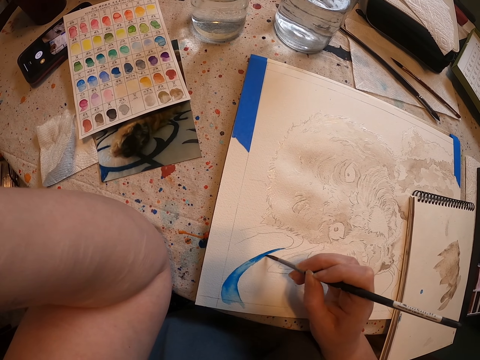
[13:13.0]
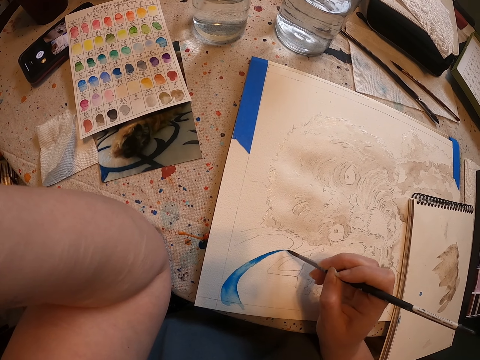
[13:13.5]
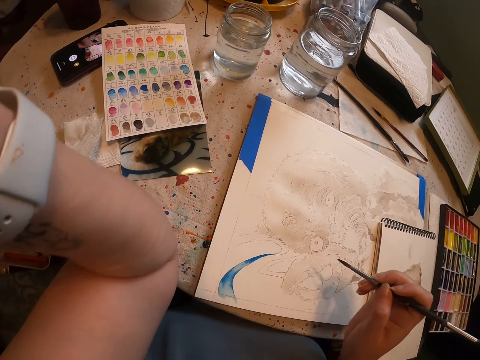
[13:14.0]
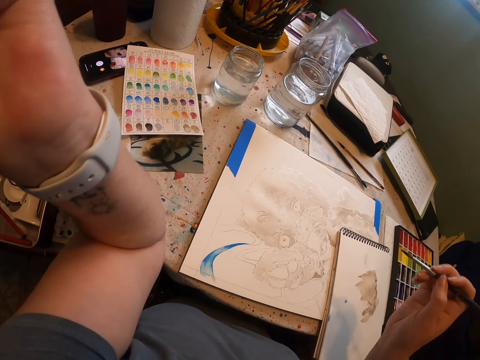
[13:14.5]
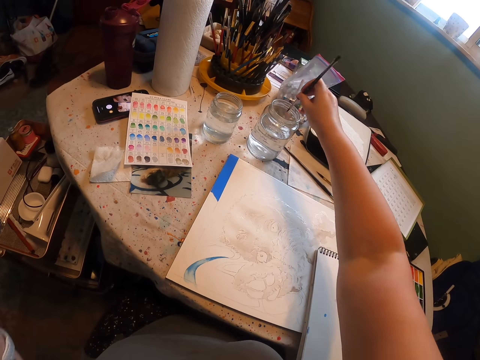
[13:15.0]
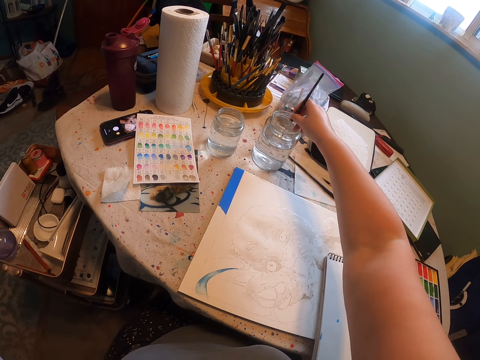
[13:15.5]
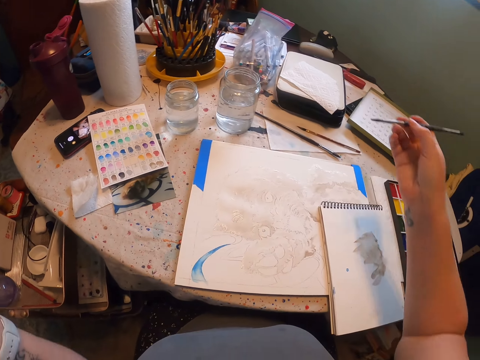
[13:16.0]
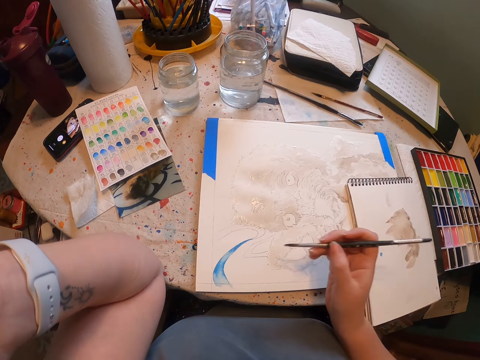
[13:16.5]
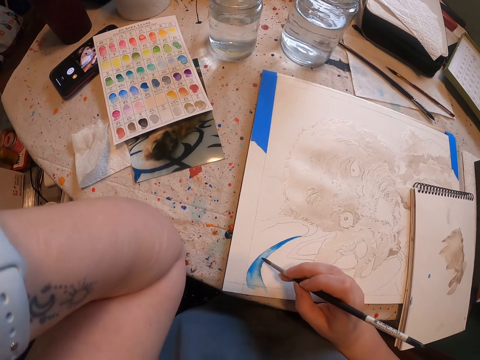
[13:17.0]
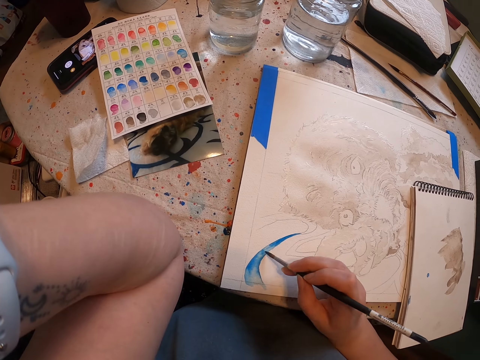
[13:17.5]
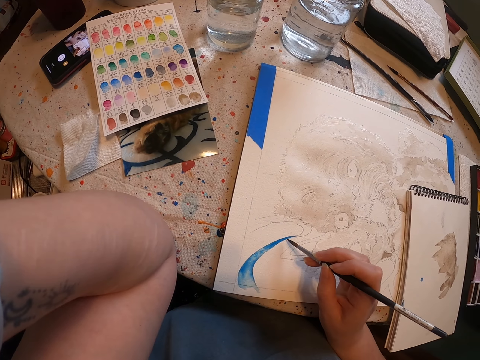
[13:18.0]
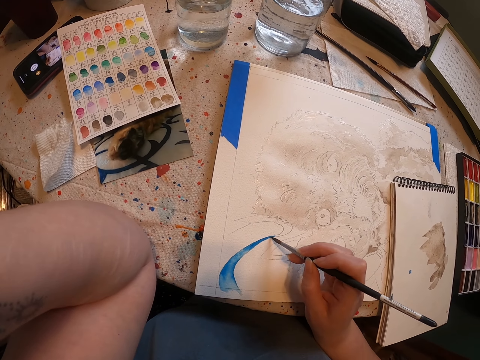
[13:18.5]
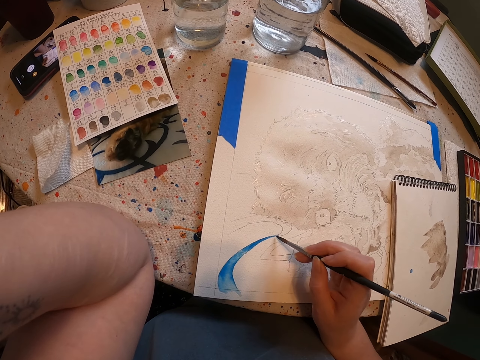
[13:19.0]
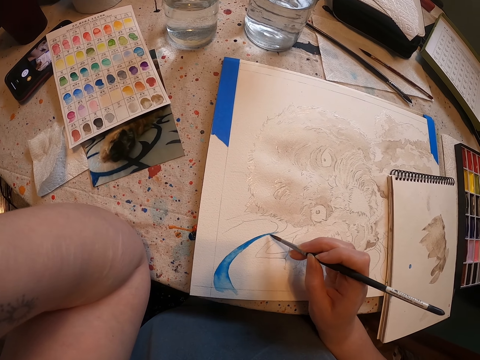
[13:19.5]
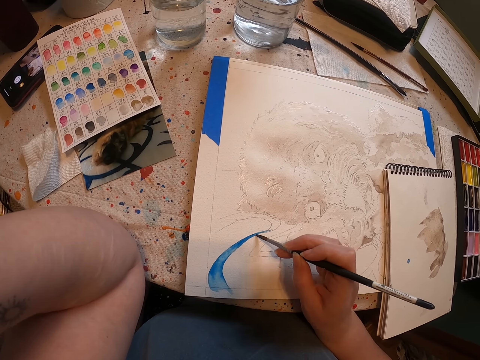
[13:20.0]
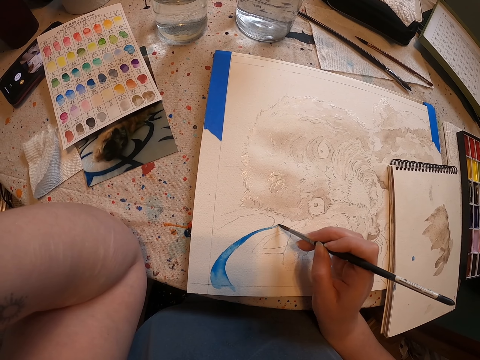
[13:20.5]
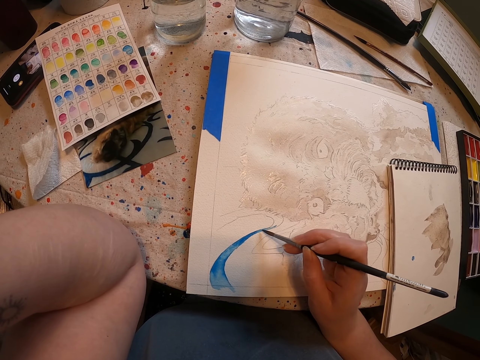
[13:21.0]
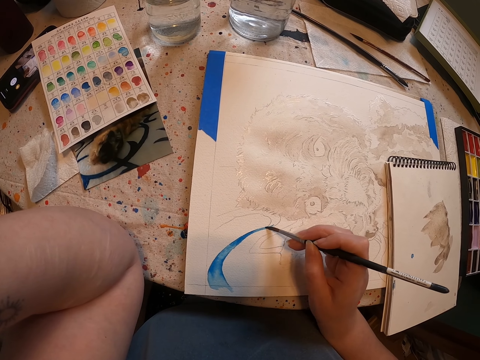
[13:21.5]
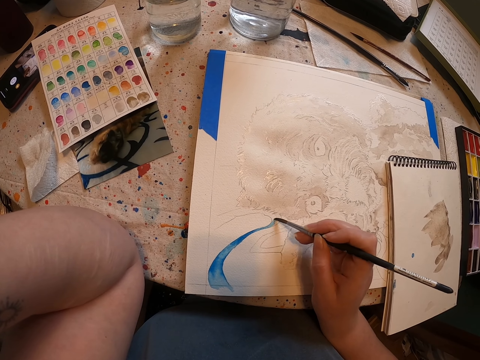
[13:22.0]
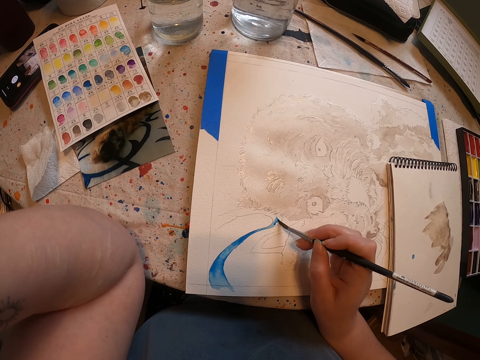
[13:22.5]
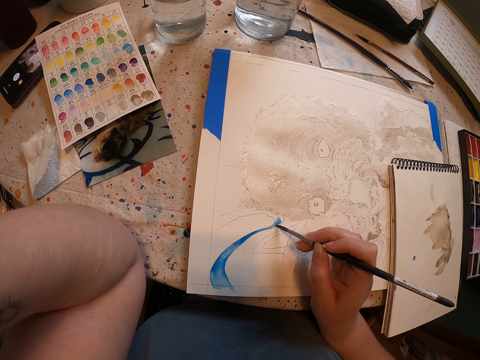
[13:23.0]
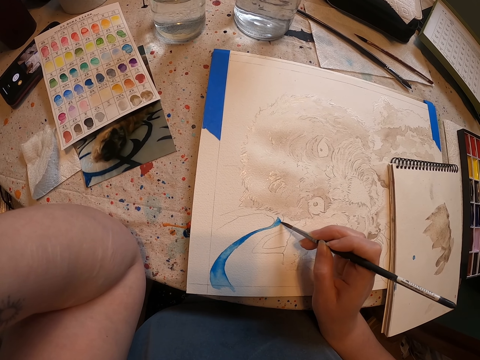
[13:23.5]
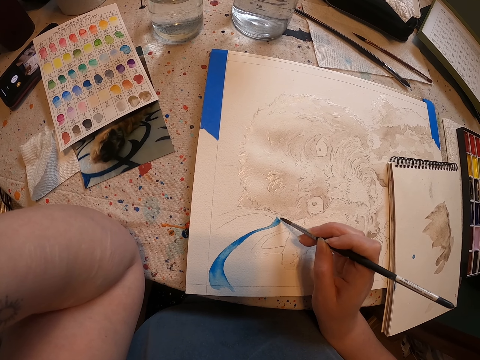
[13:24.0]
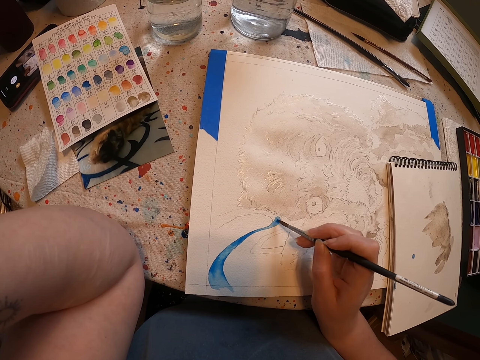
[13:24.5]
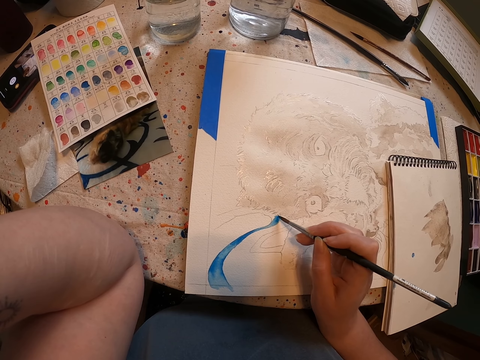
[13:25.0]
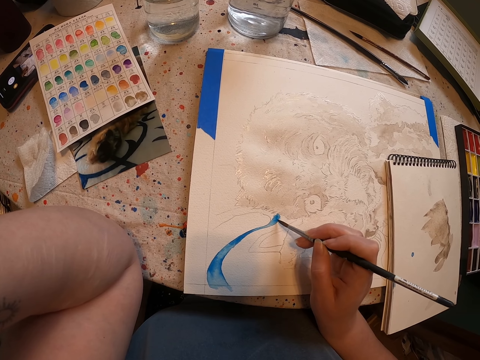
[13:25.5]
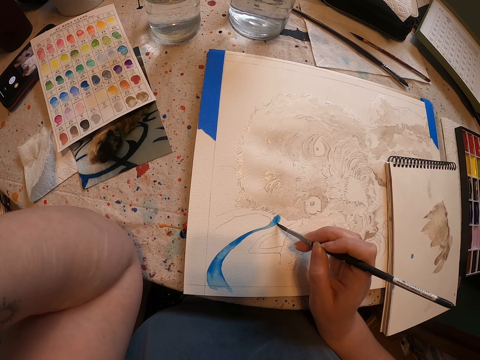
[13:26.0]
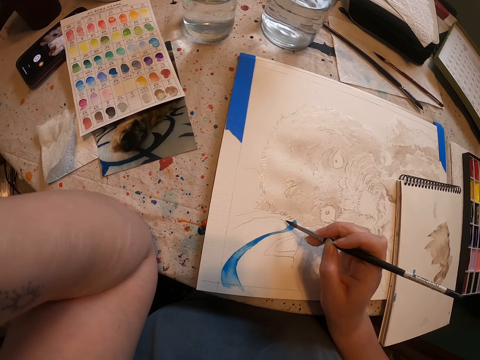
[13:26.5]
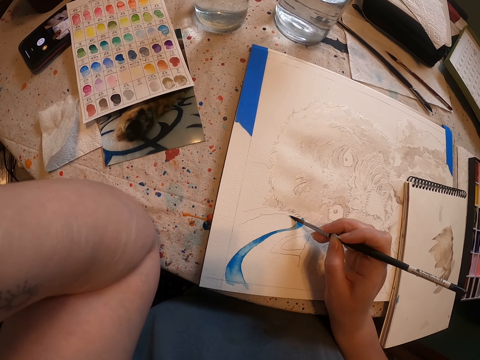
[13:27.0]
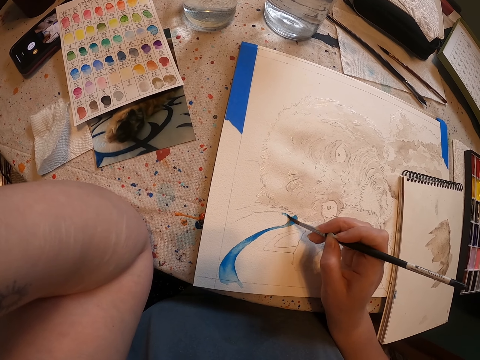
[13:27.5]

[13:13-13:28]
The camera wearer dips the brush in the water. They remove the brush from the water. They paint the sketch on the sheet of paper with the brush.

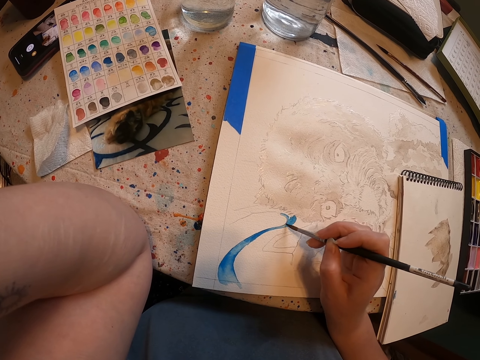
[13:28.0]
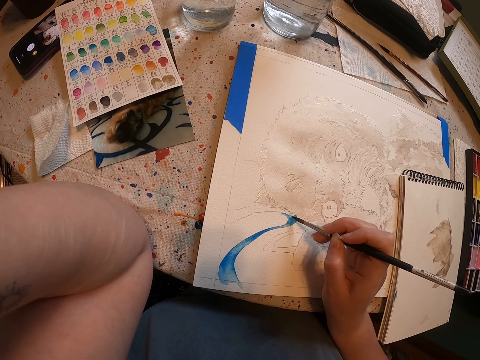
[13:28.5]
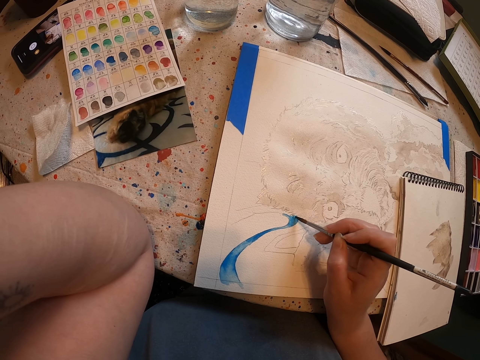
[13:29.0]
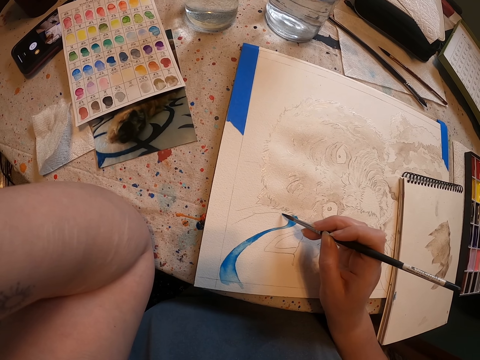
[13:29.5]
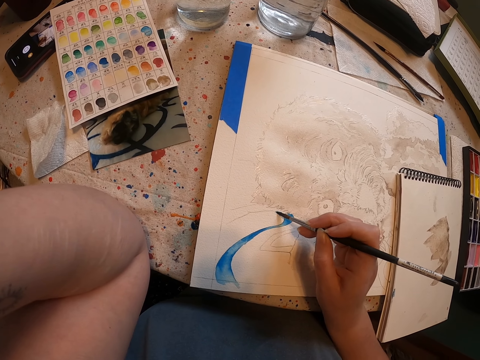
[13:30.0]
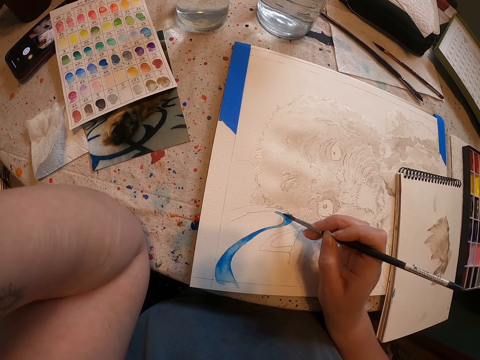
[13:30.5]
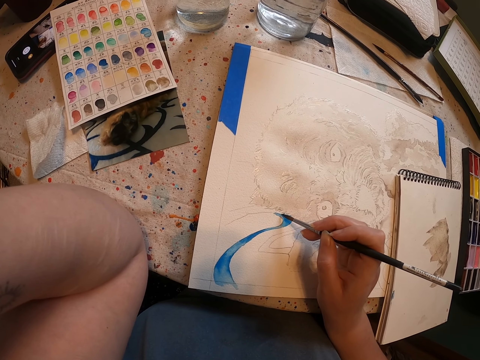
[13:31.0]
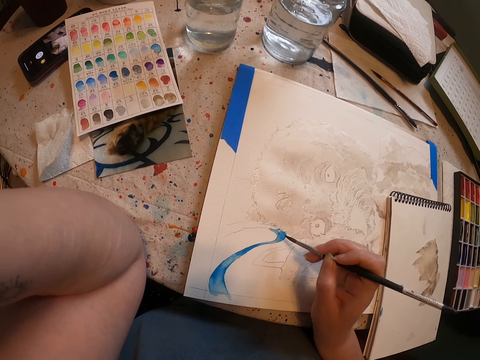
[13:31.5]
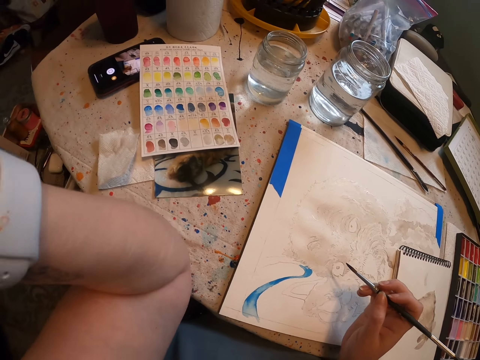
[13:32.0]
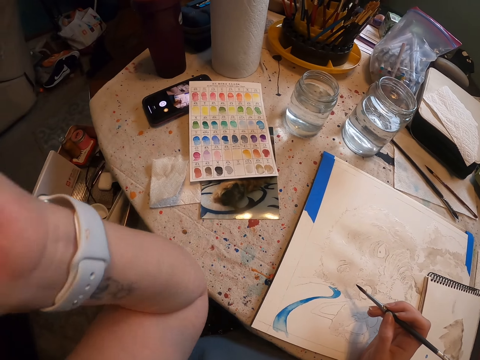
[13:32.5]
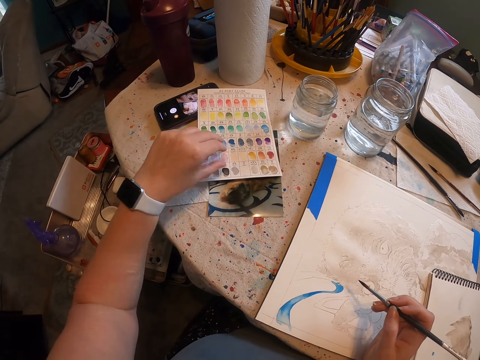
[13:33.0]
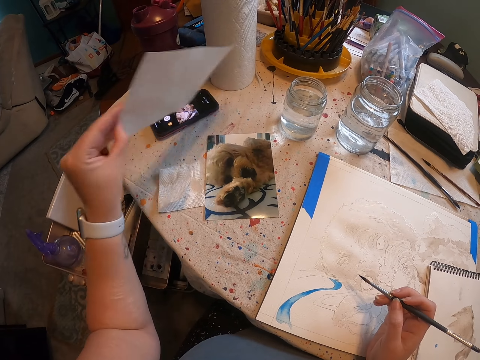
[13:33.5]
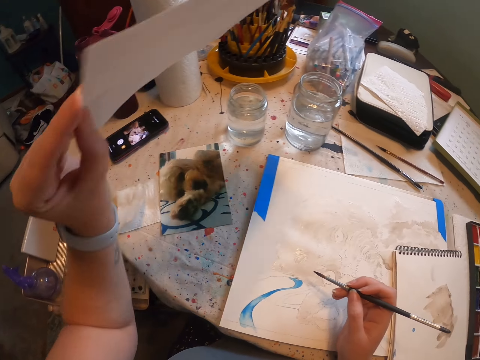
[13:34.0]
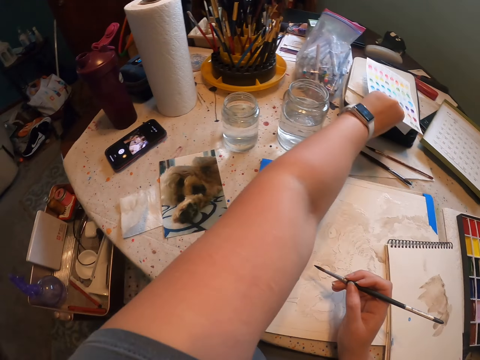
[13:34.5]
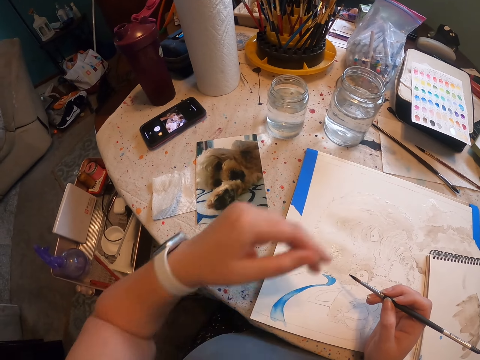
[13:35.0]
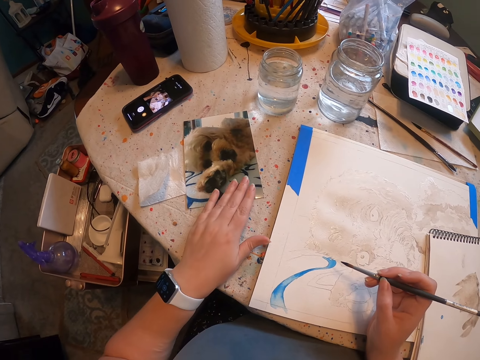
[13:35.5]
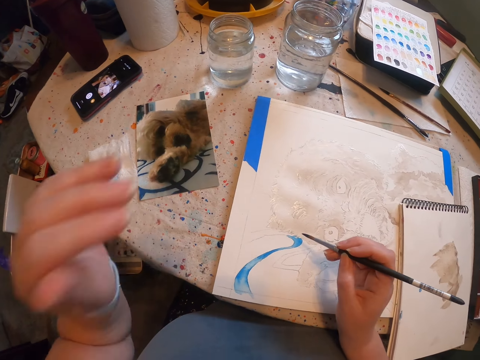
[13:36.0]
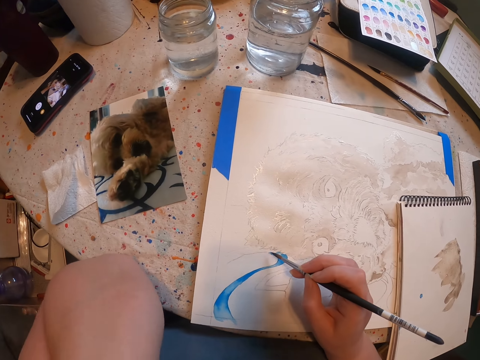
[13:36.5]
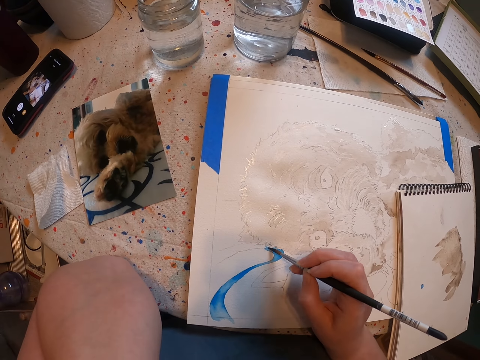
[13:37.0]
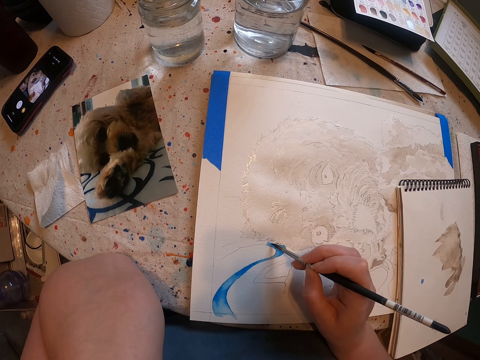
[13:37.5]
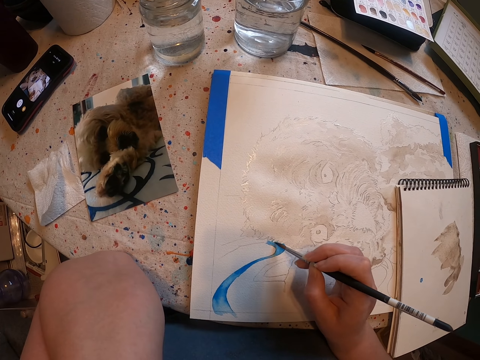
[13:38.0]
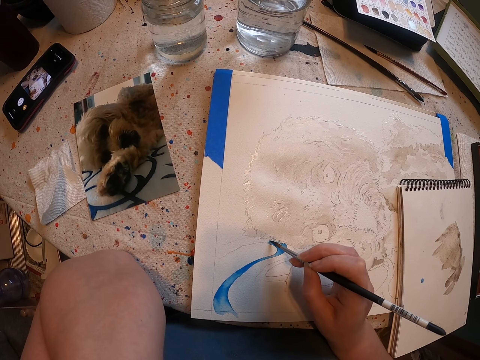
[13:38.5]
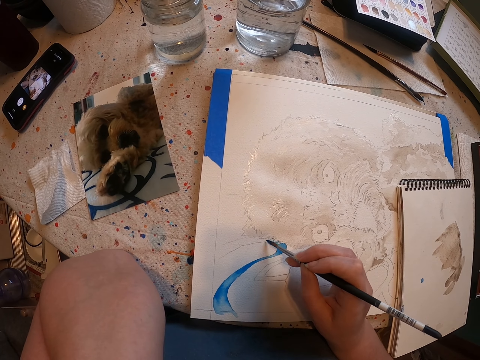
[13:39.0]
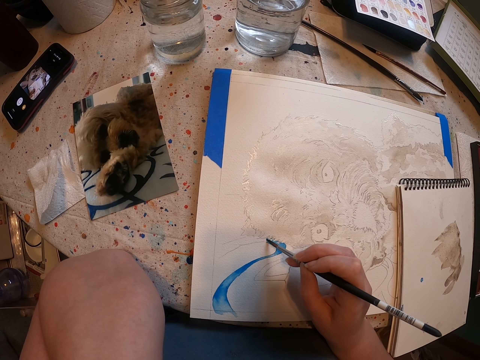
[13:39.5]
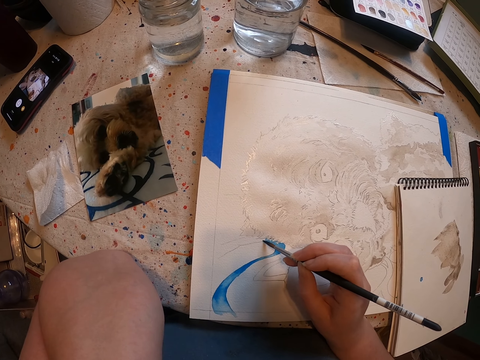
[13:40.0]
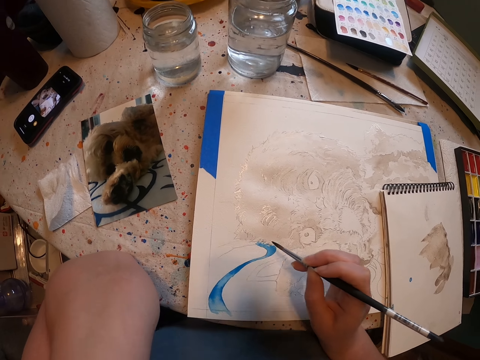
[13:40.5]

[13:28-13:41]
The camera wearer picks up the paper. They put the color sample aside. They place the paper on the case. They paint the sketch with the brush on the sheet of paper.
